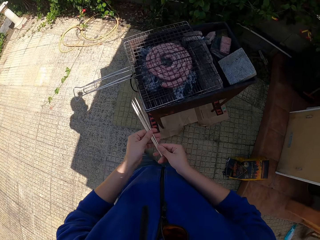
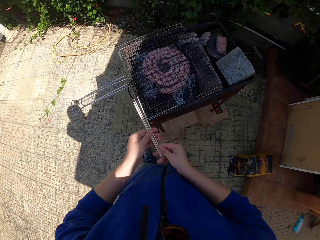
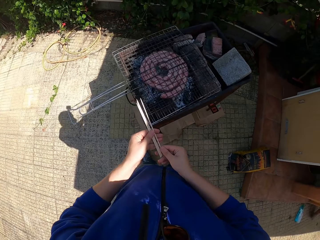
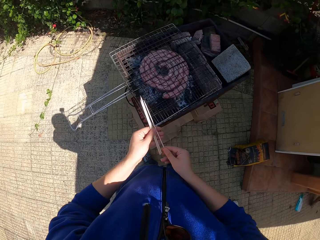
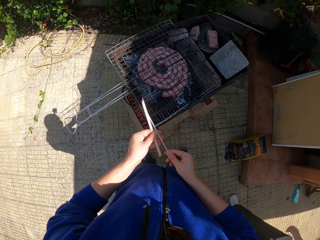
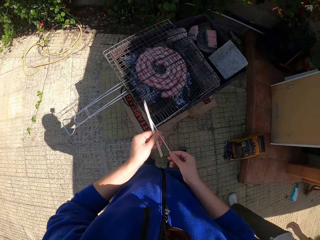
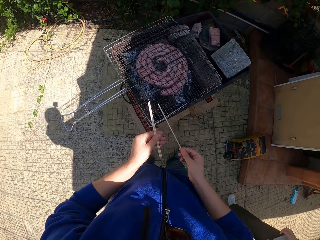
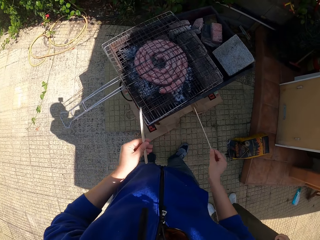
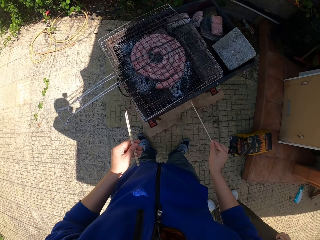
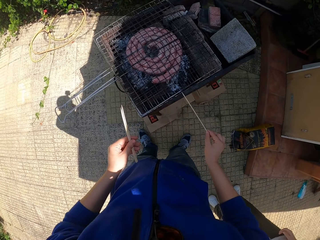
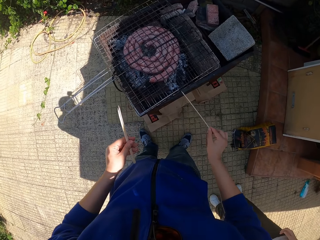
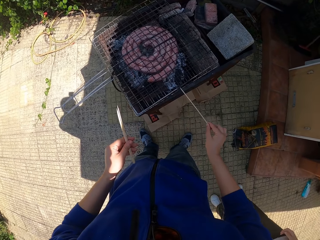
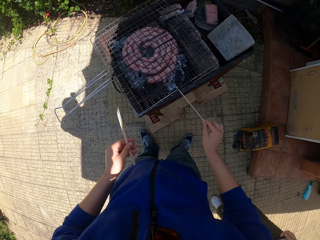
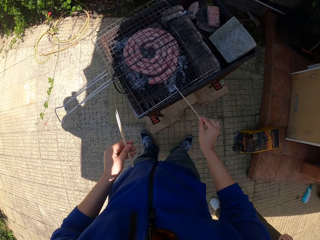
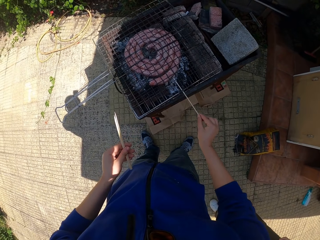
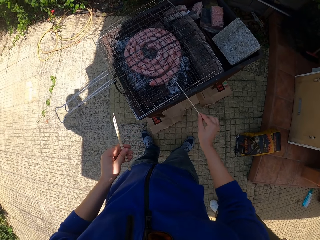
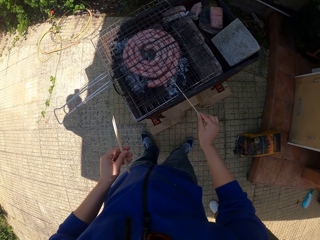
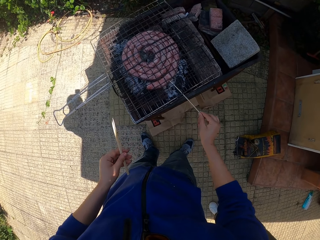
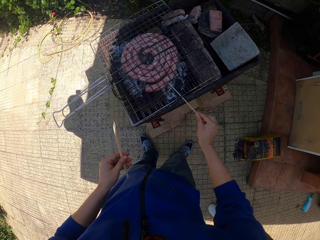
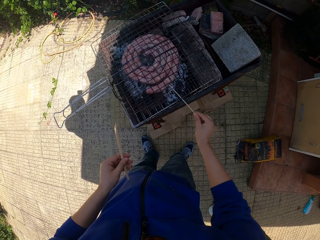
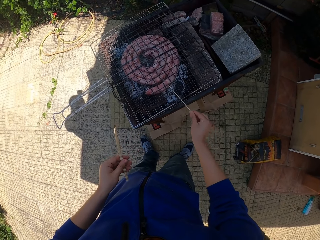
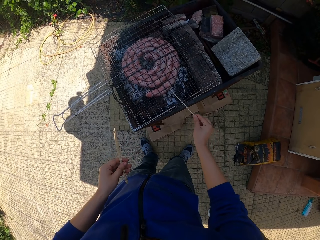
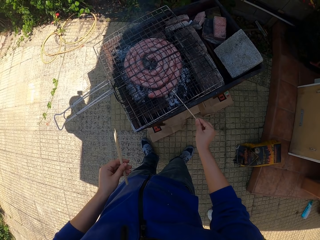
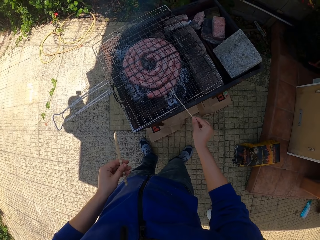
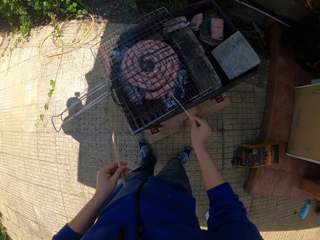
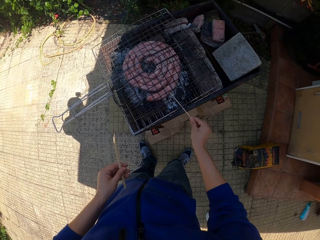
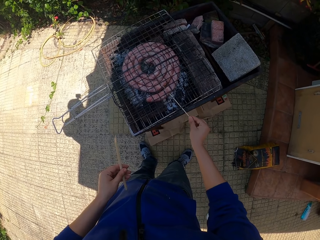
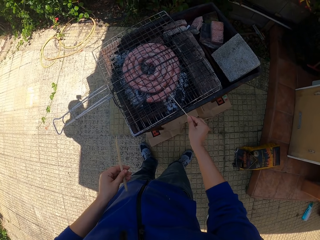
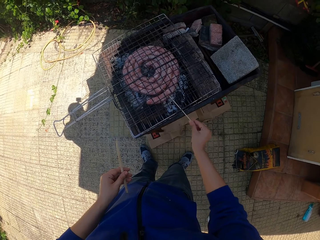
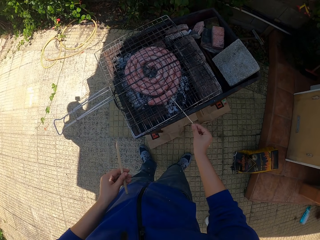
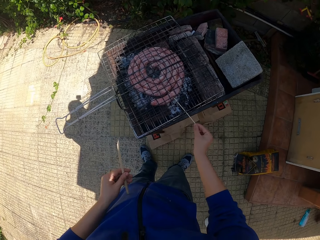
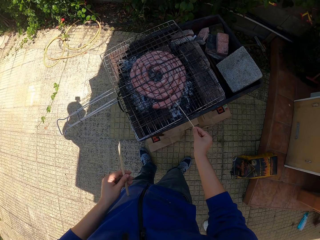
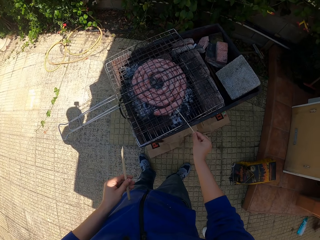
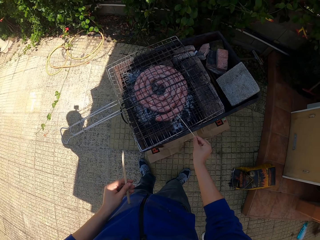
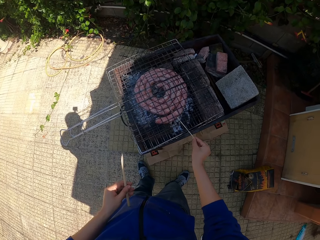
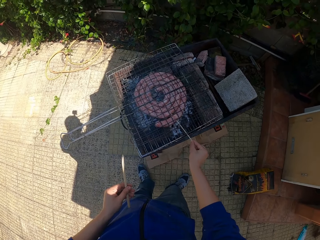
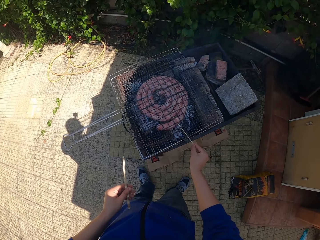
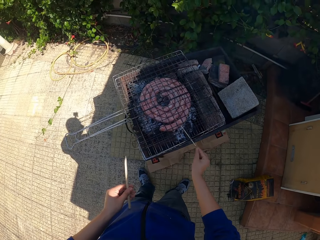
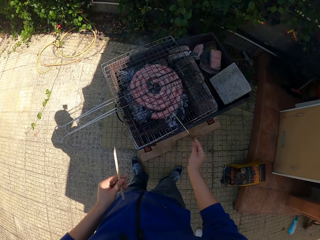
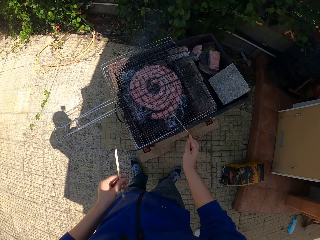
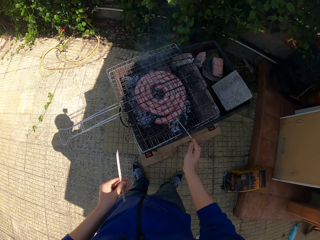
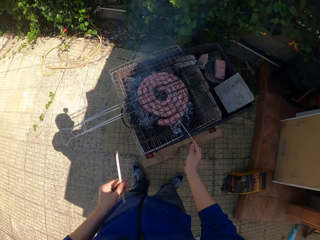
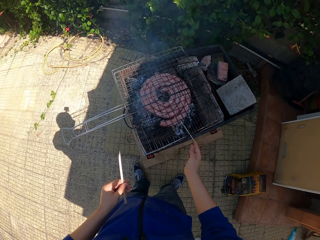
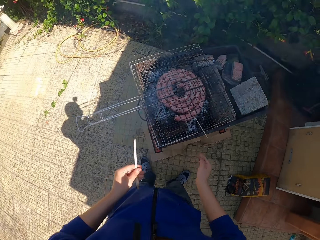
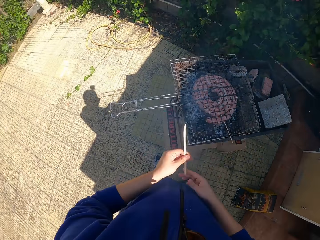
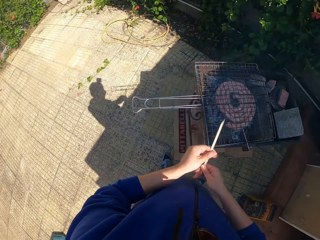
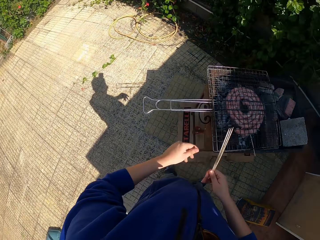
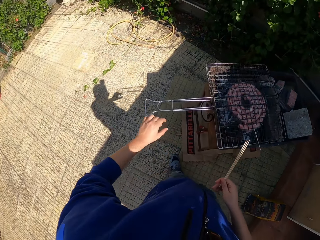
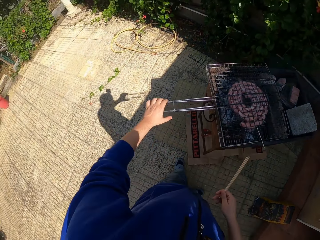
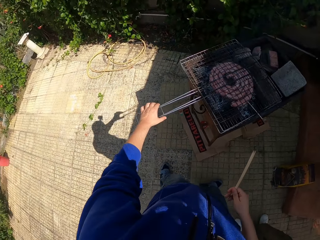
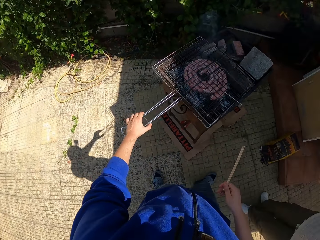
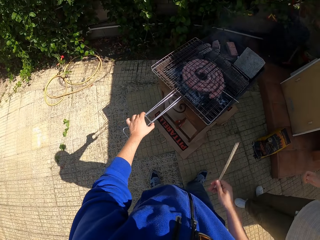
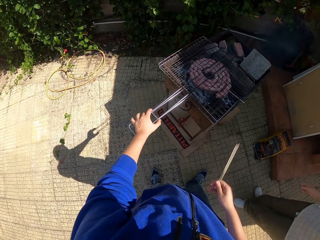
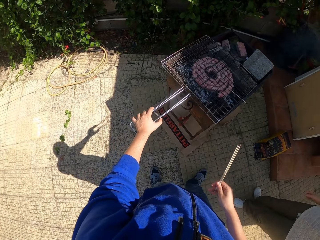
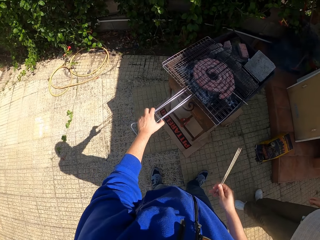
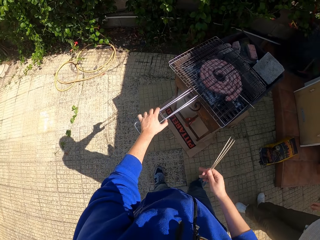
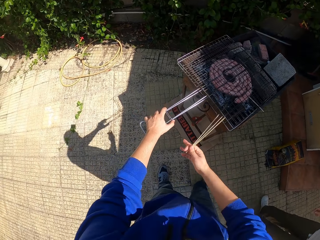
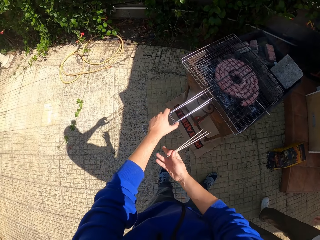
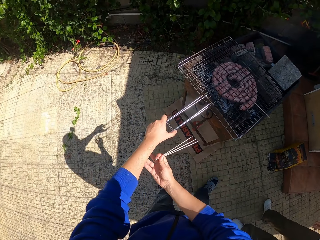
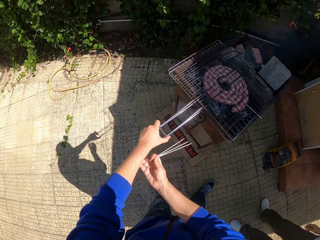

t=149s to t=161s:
The camera wearer inserts the wooden skewer in his right hand into the sausage on the grill. He passes the wooden skewers from his left hand to his right hand. He unfastens the grill top with both hands. He adjusts the barbecue wire rack handles lock.

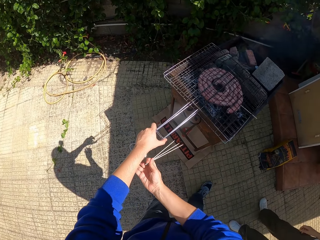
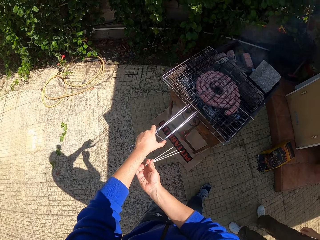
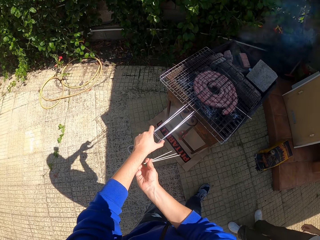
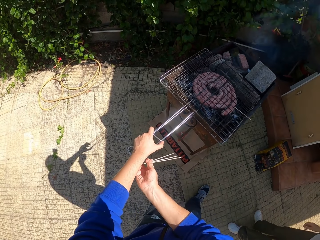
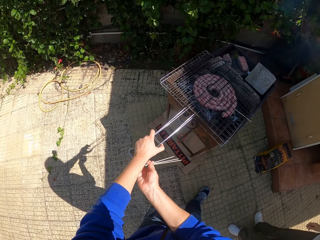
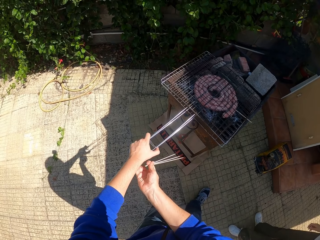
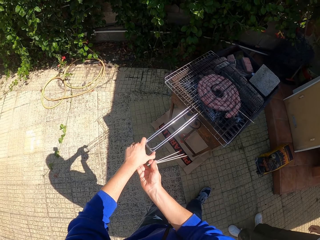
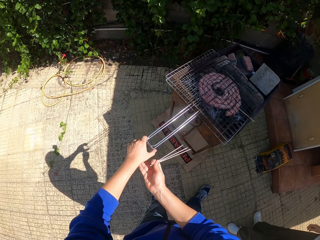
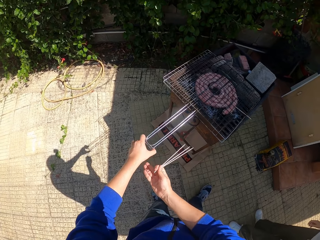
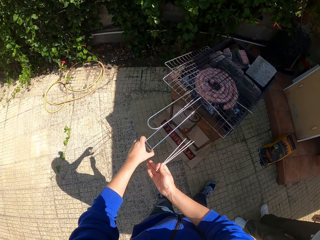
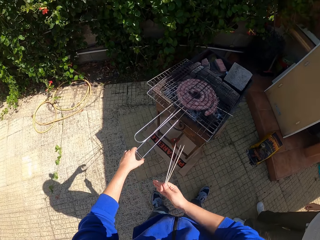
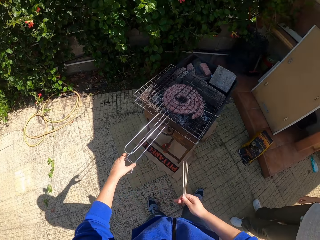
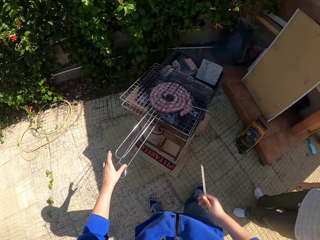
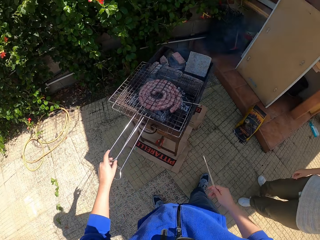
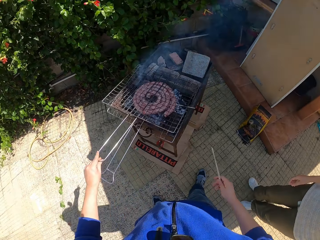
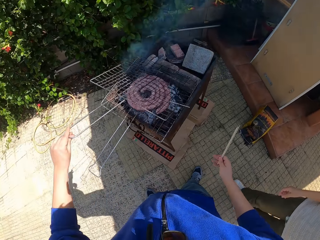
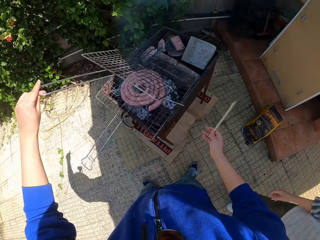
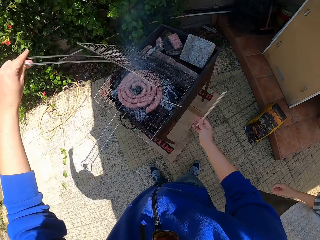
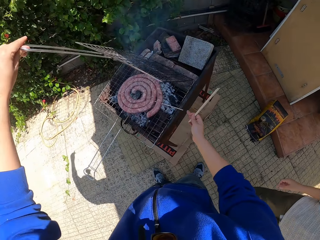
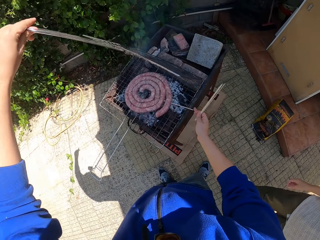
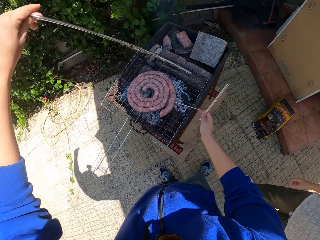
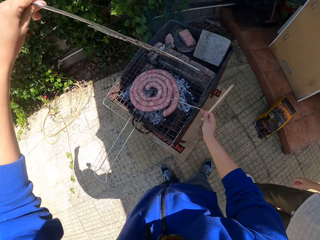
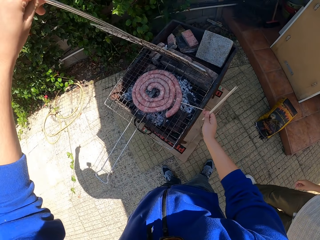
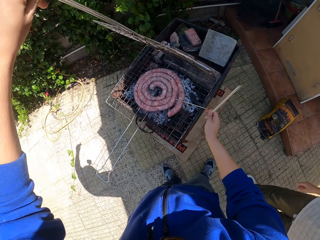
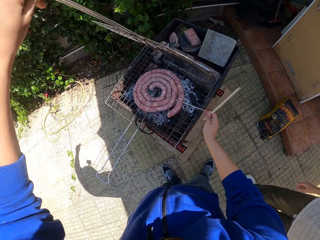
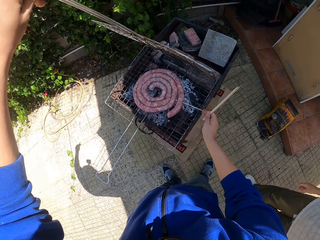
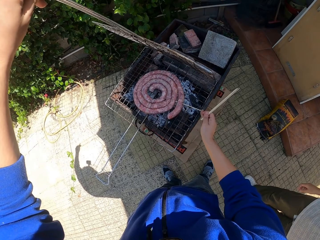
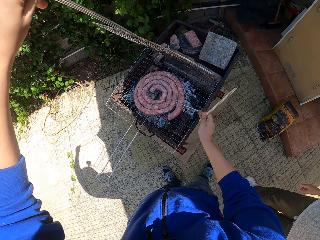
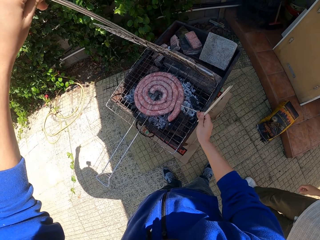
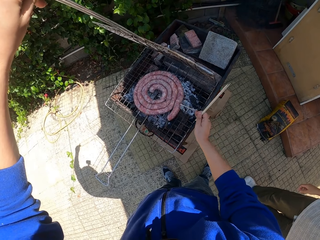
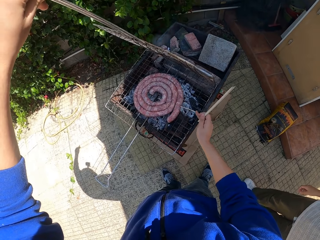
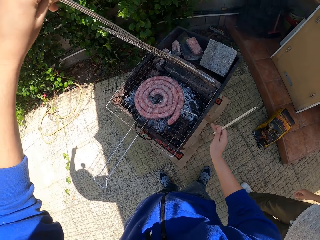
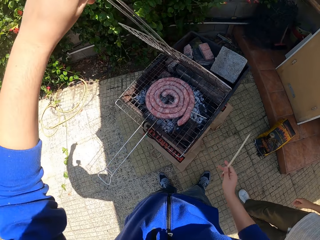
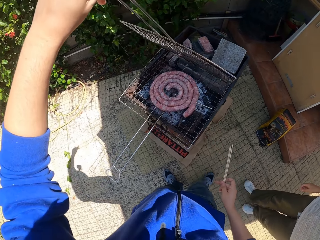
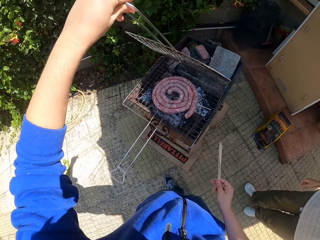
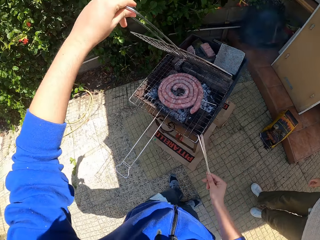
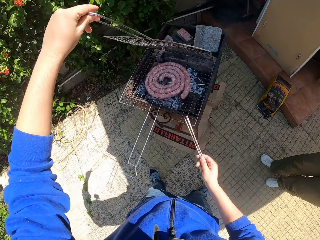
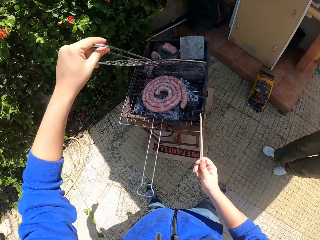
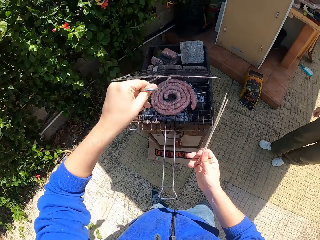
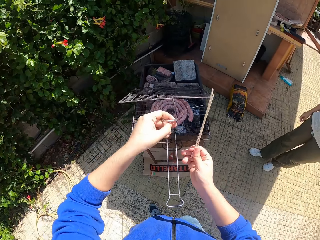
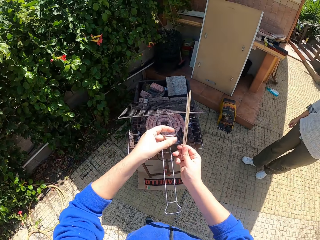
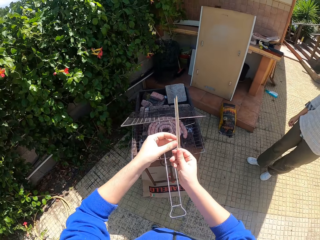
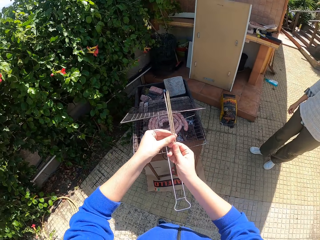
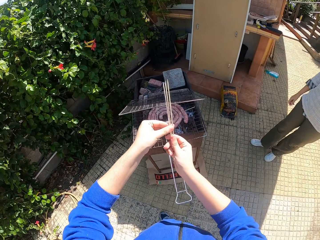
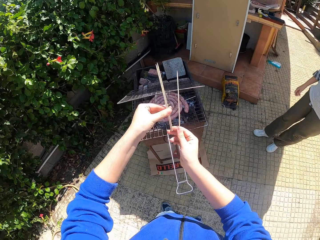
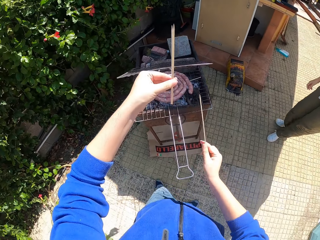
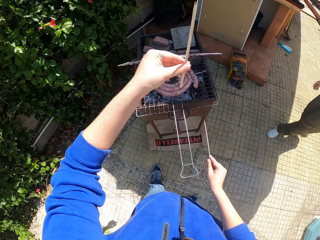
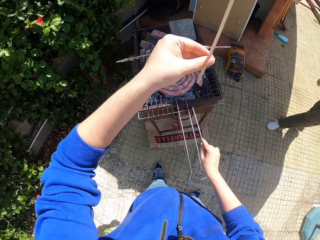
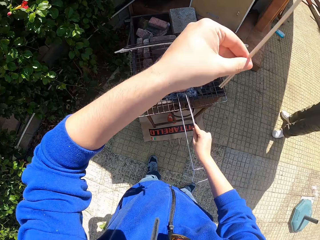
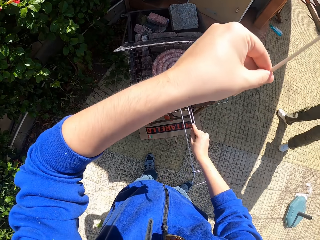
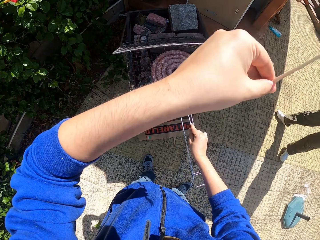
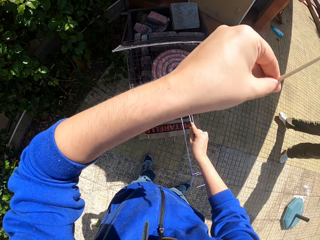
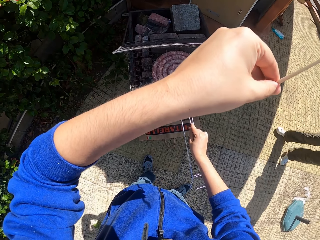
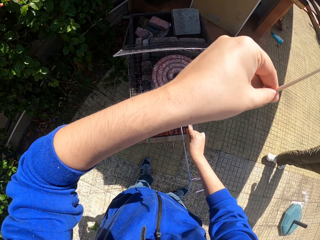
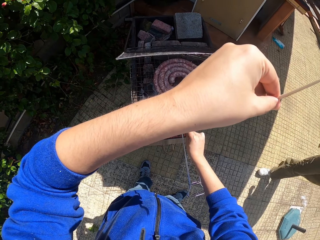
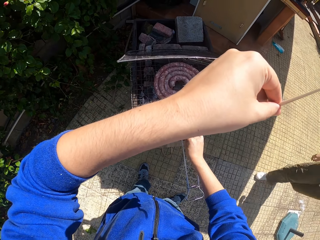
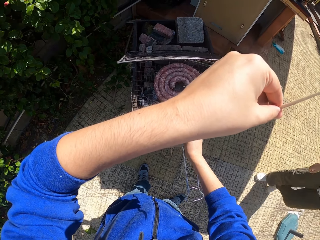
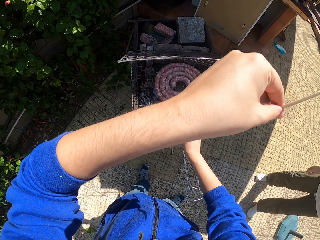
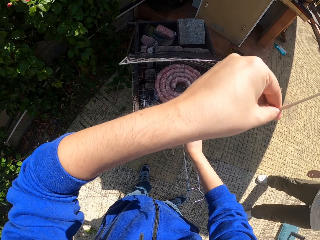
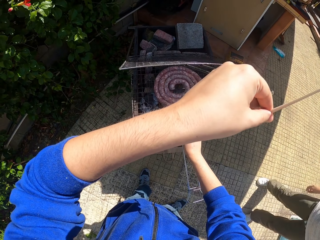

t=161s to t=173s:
The camera wearer holds the barbecue wire rack handles with both hands. He pulls the barbecue wire rack lock with the left hand. He opens the grill or barbecue wire rack with his left hand. He lifts the barbecue wire rack with the left hand. He pushes the wooden skewer deeper into the sausage on the grill. He adjusts the wooden skewer on the Boerewors. He passes two wooden skewers from his right hand to his left hand. He holds the wooden skewers with both hands. He inserts the wooden skewer in his right hand into the sausage on the grill.
